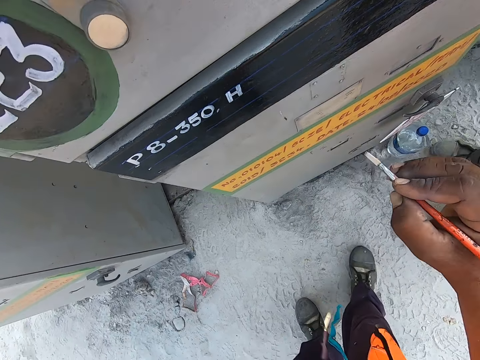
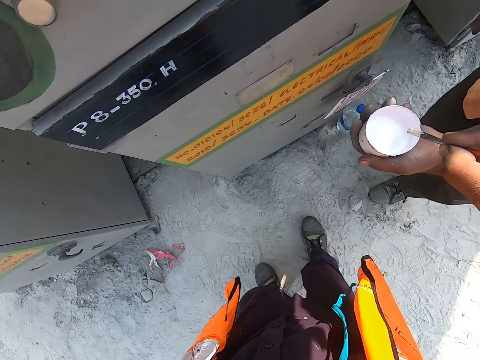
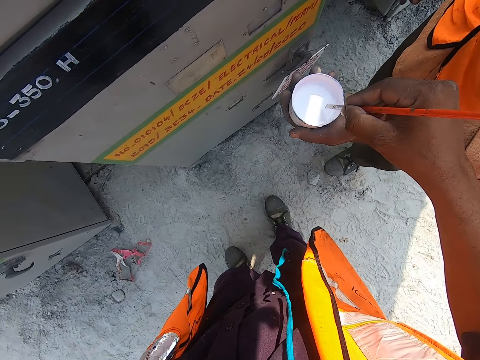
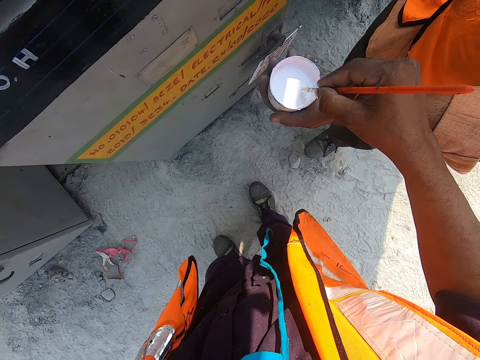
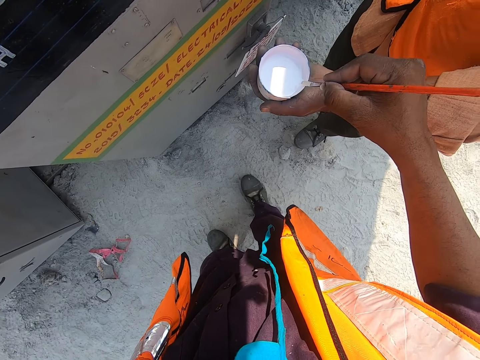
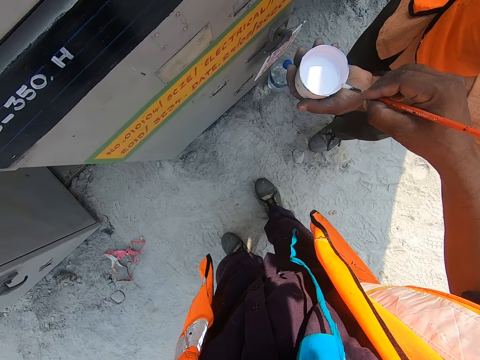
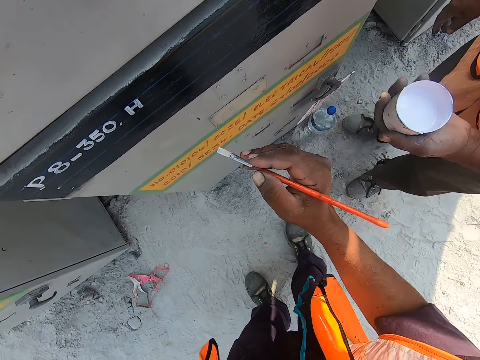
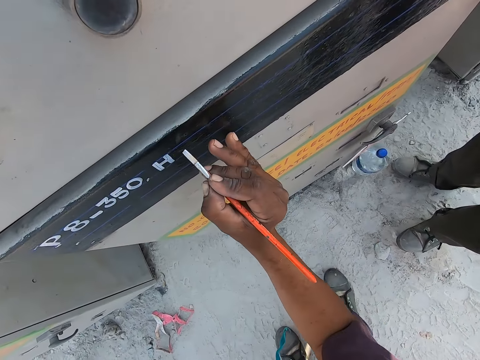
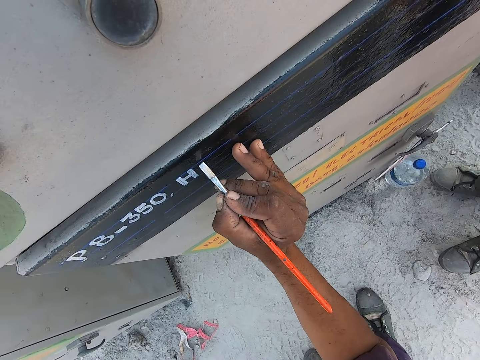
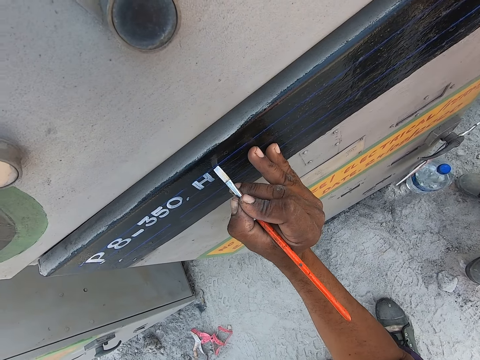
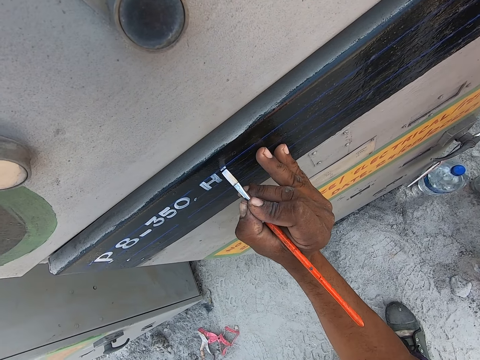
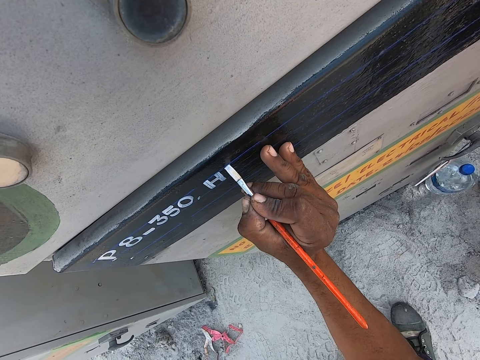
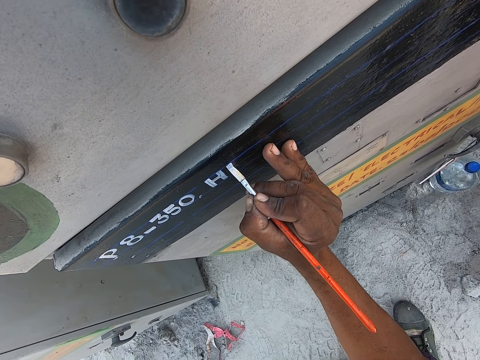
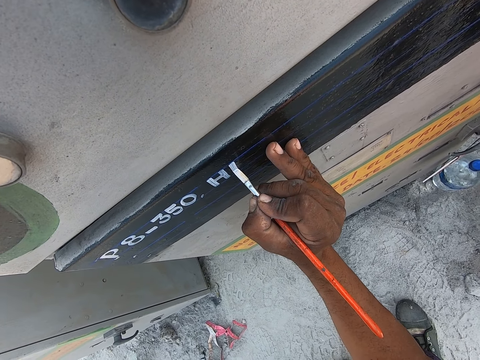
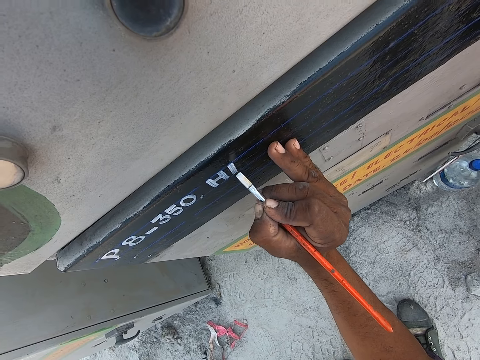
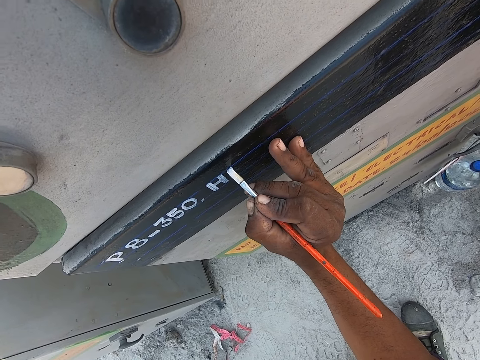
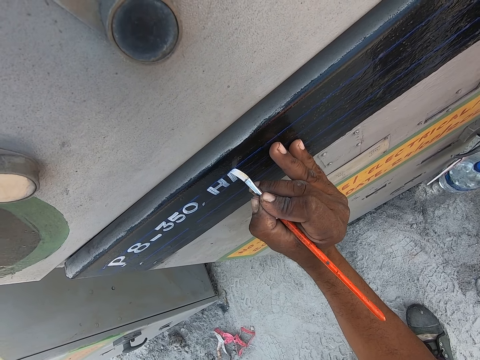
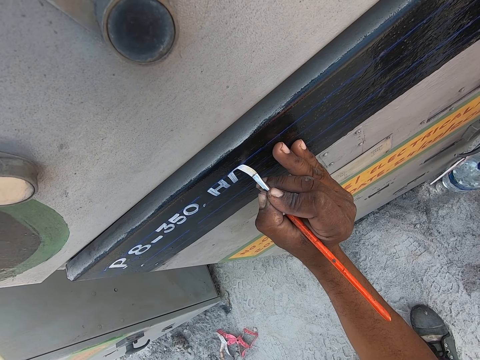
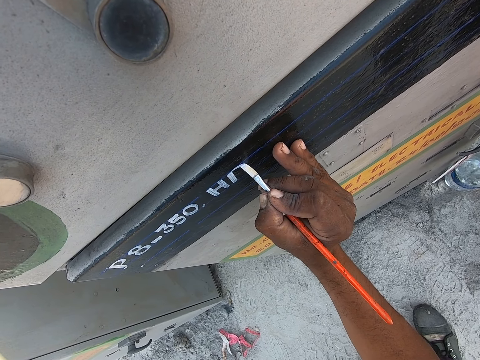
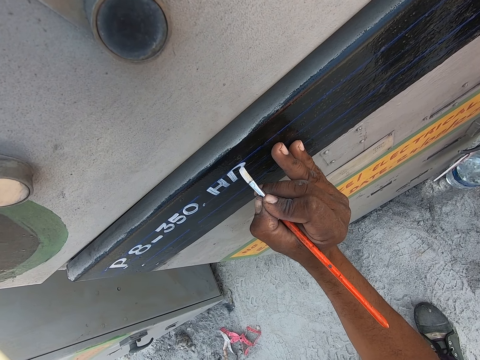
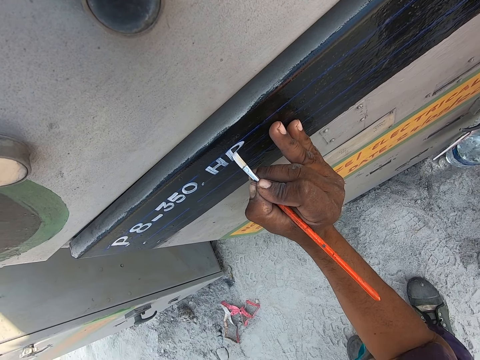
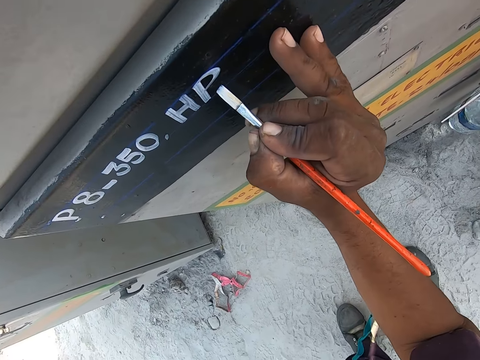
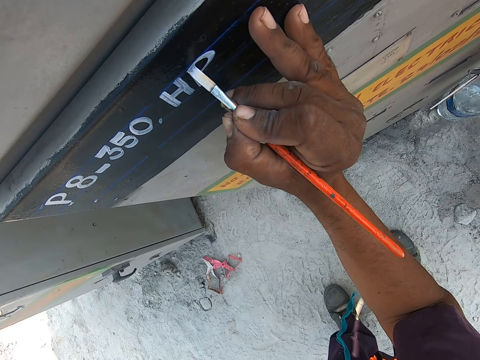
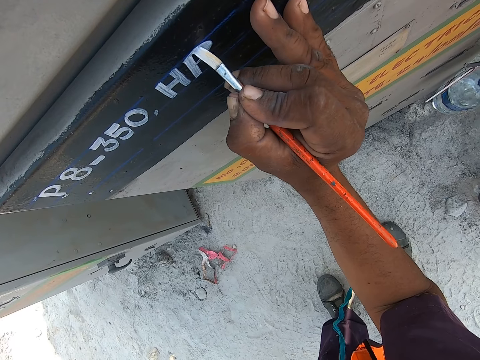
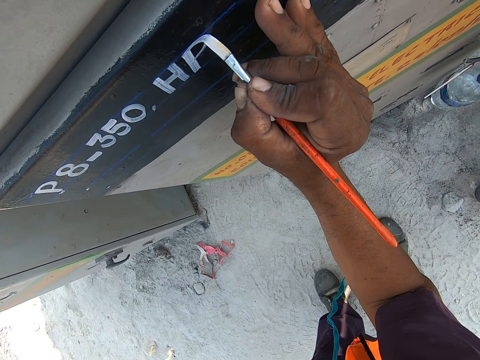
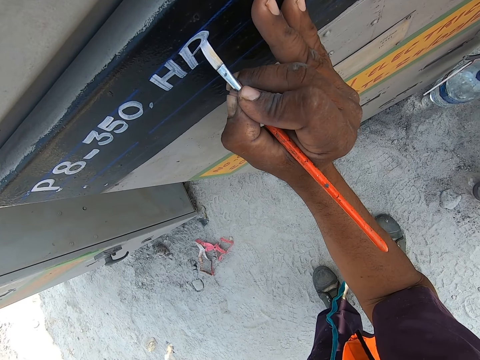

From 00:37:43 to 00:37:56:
The camera wearer takes paint from a painting can. They paint art with a painting brush.

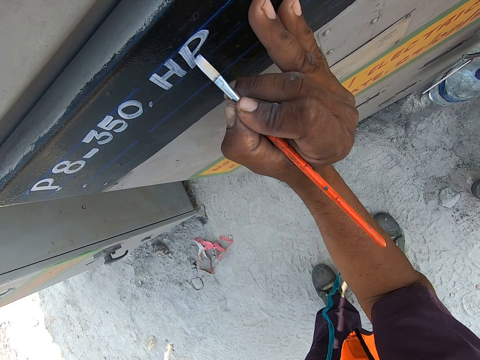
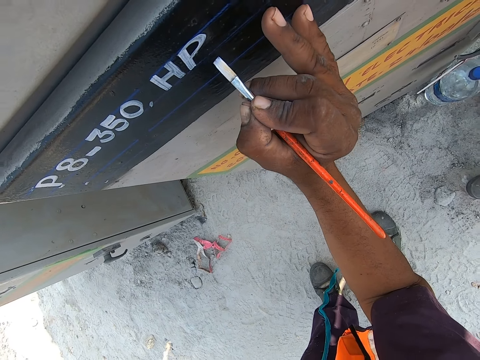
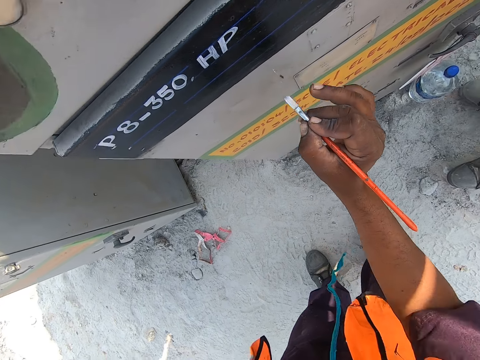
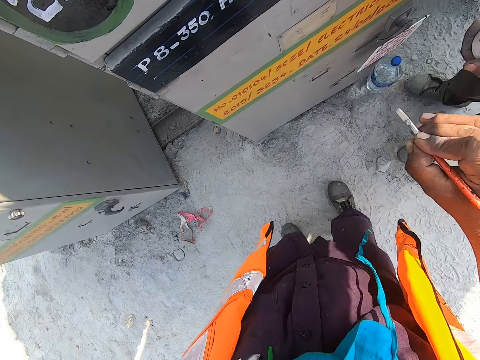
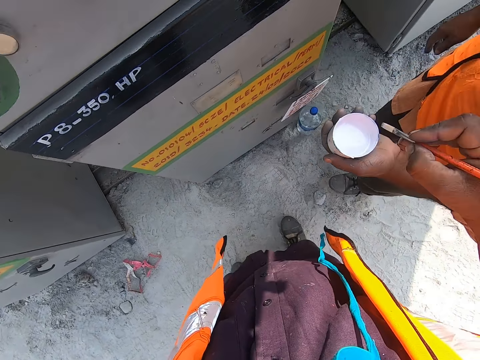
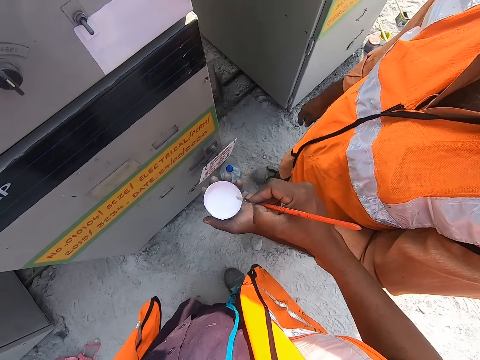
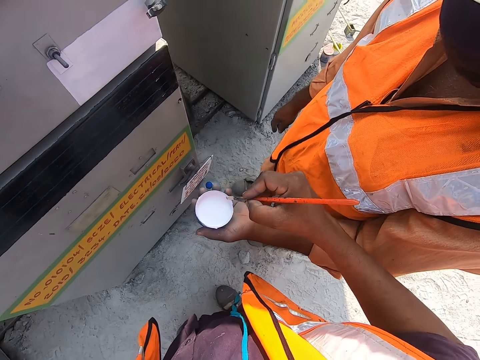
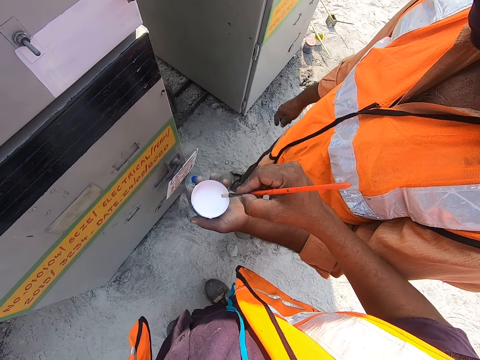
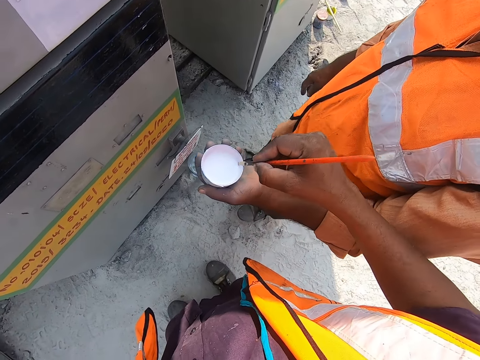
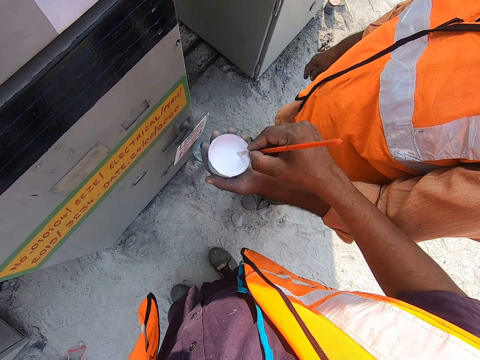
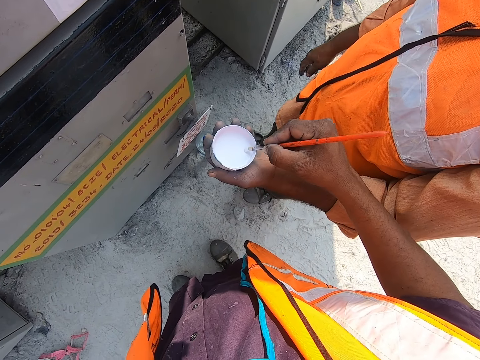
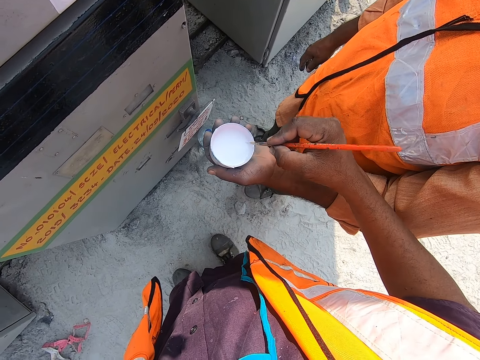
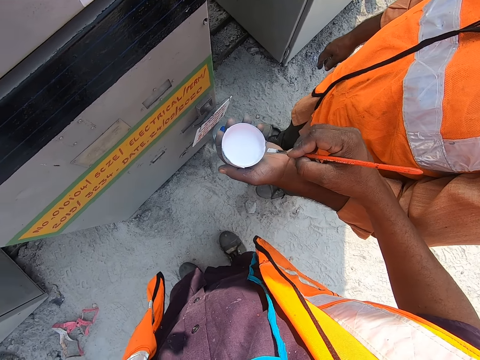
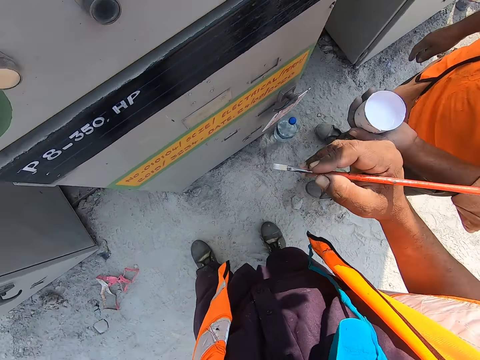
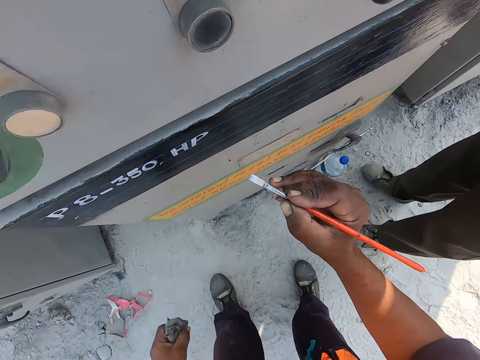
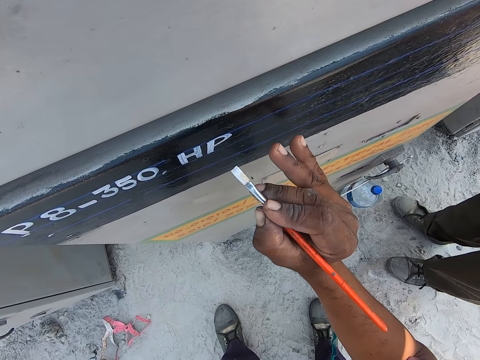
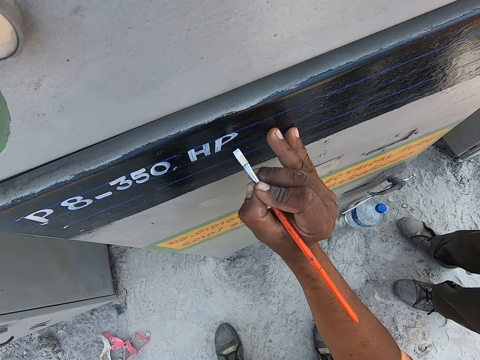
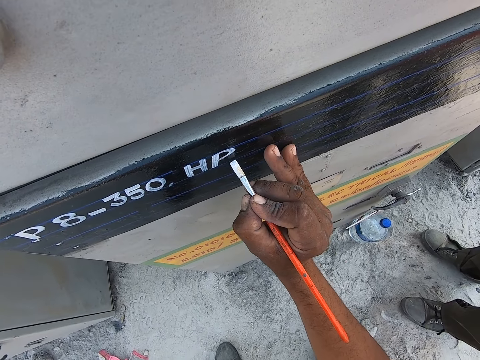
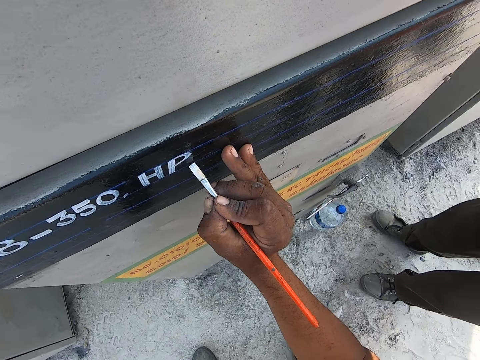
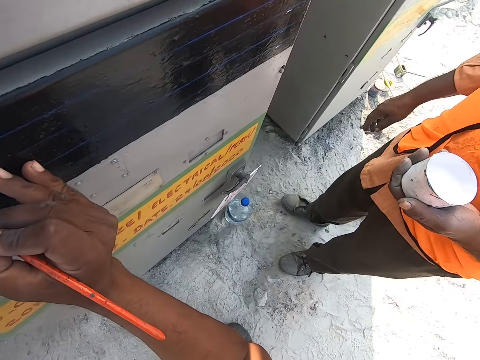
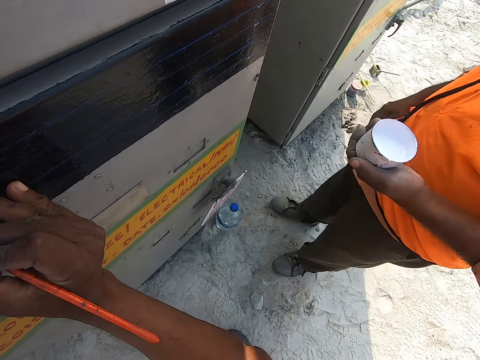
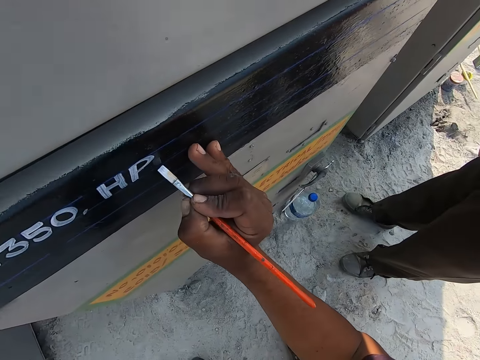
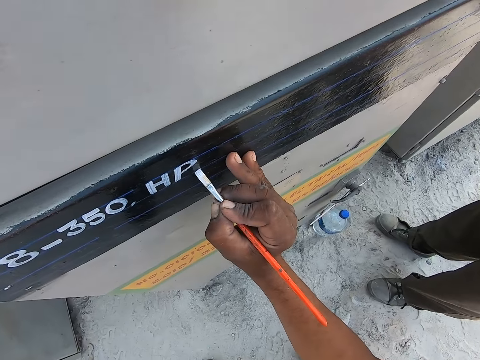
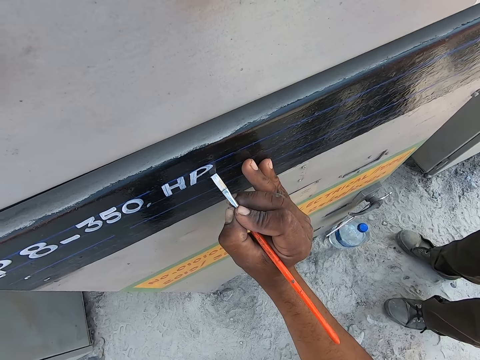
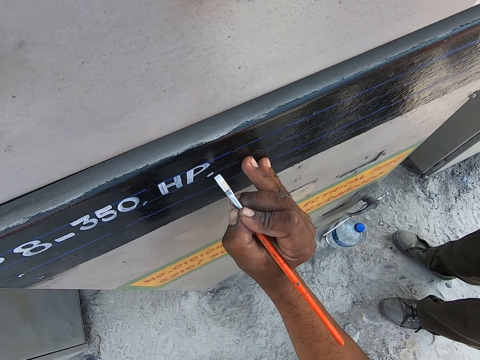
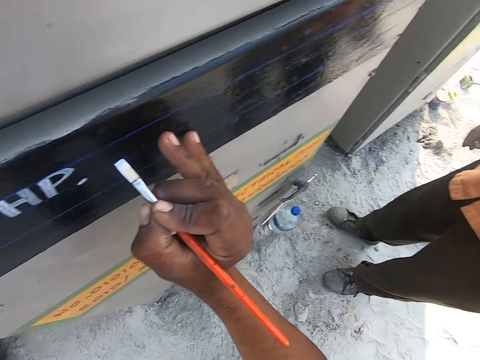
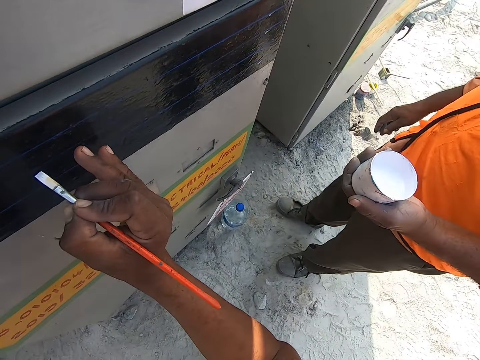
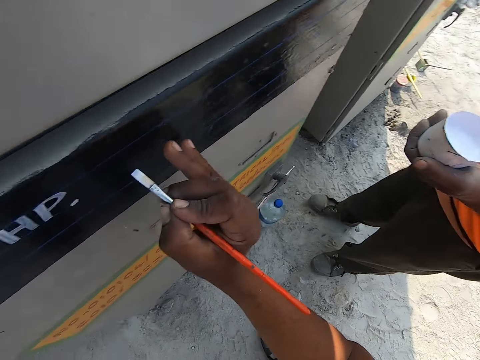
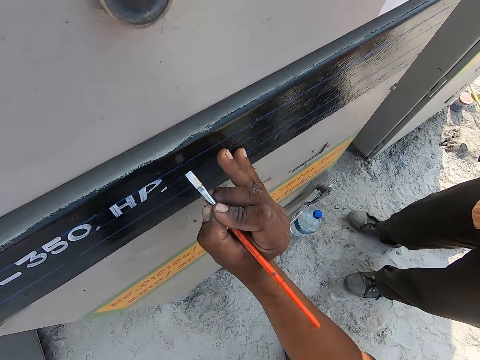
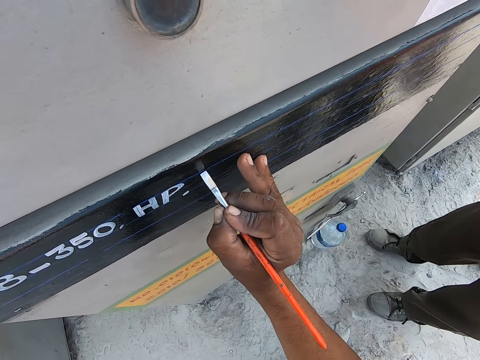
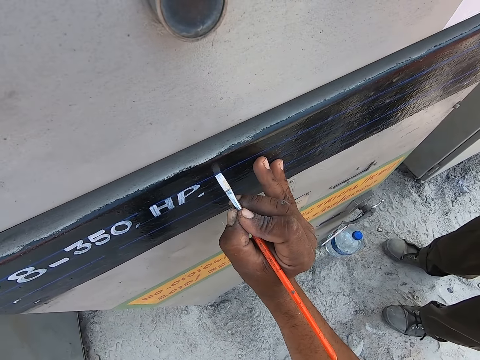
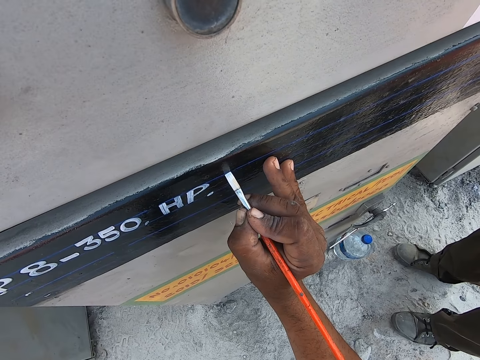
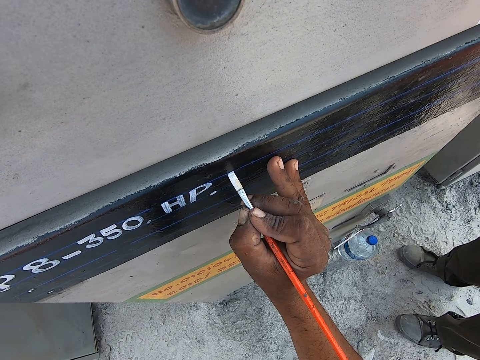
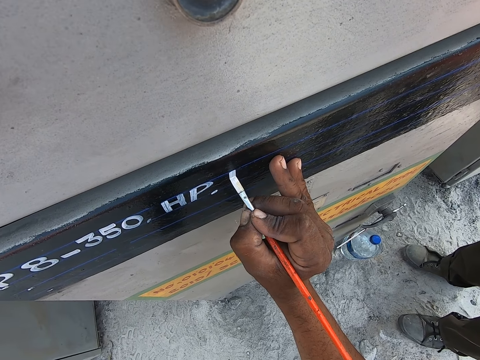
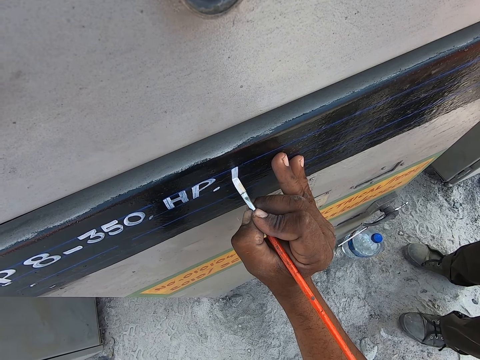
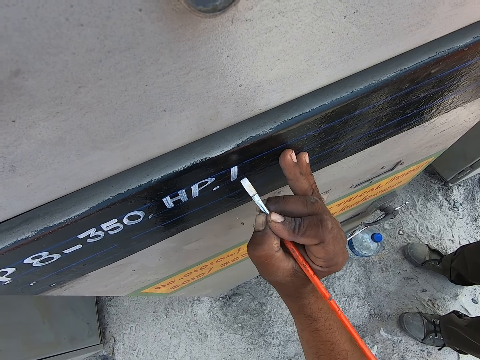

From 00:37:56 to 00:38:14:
The camera wearer takes paint from a painting can. They insert a paintbrush in the paint from a person. They paint art with a painting brush.
